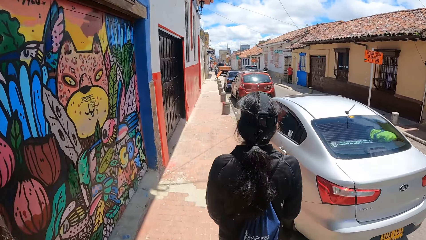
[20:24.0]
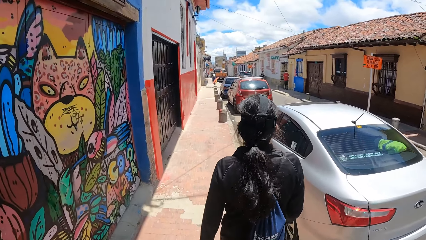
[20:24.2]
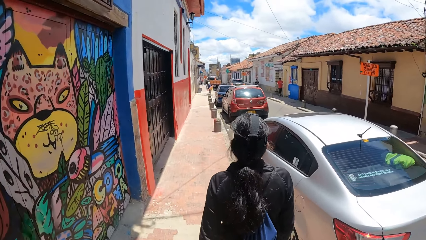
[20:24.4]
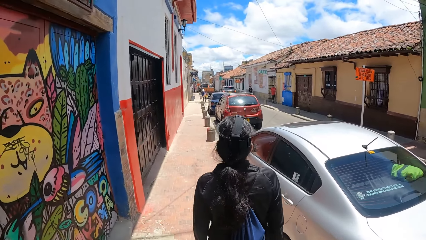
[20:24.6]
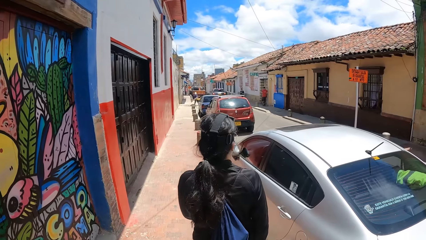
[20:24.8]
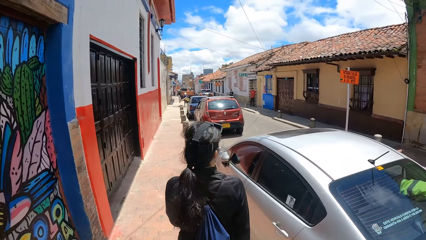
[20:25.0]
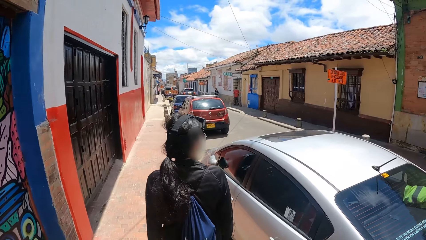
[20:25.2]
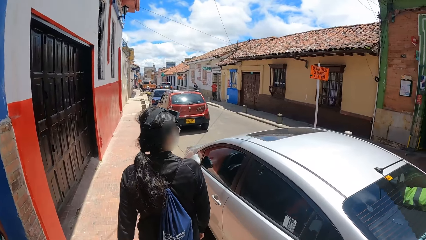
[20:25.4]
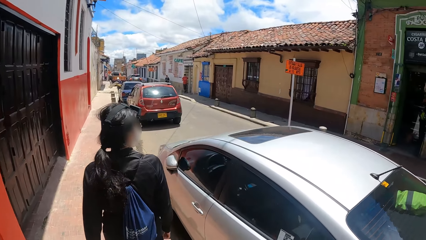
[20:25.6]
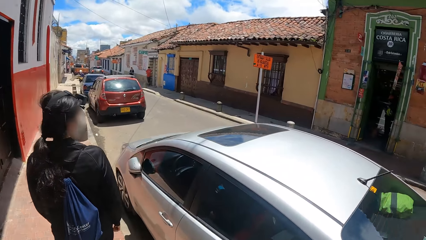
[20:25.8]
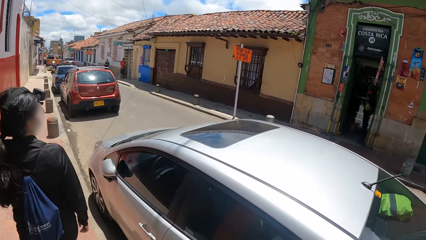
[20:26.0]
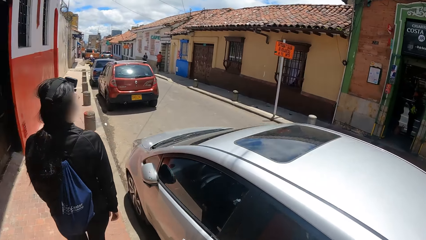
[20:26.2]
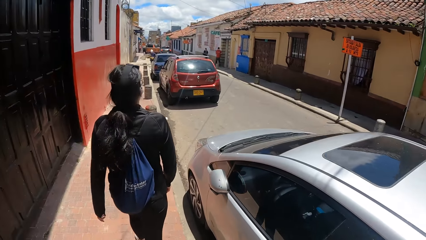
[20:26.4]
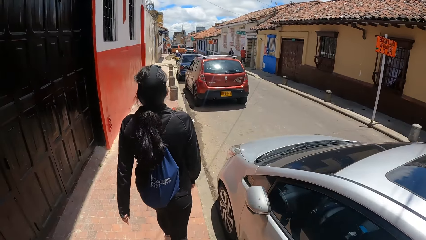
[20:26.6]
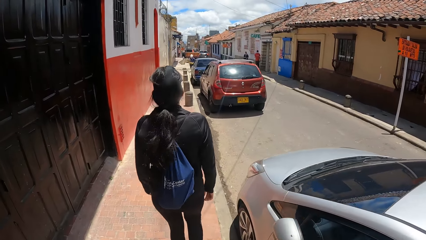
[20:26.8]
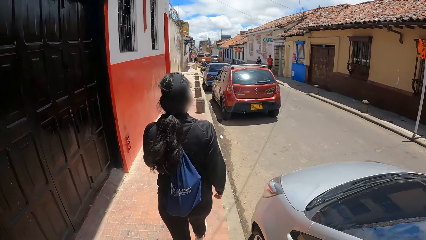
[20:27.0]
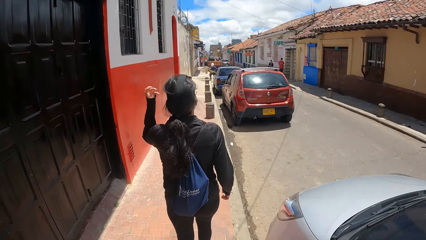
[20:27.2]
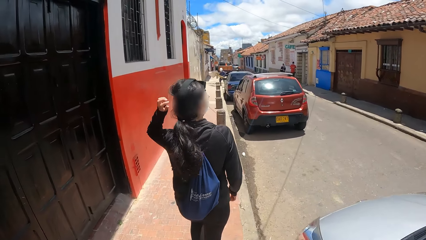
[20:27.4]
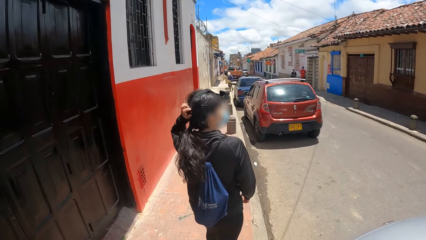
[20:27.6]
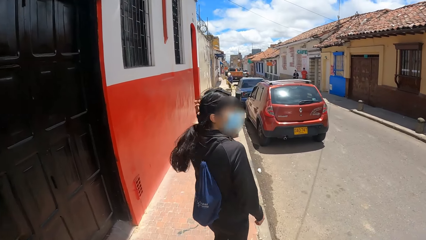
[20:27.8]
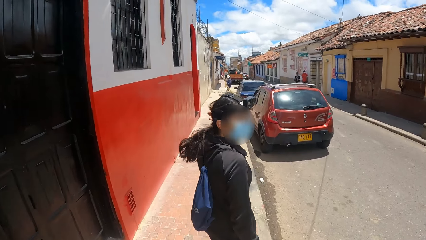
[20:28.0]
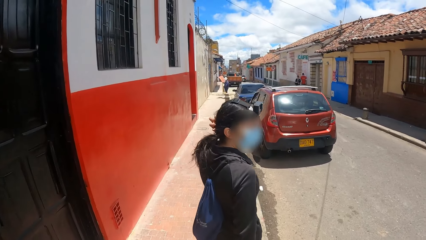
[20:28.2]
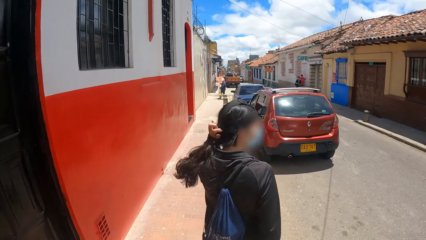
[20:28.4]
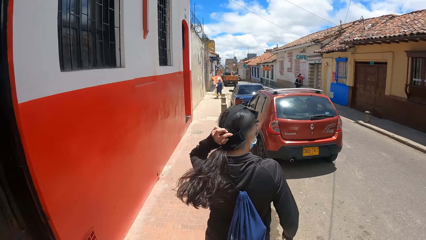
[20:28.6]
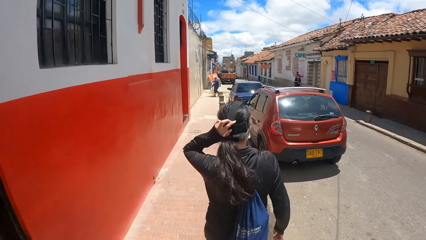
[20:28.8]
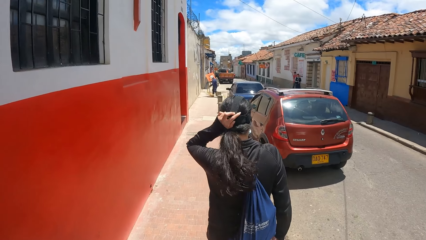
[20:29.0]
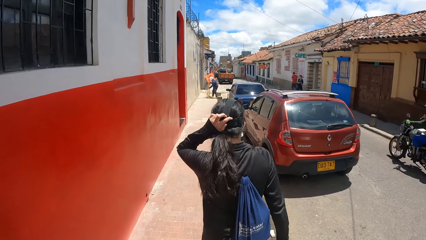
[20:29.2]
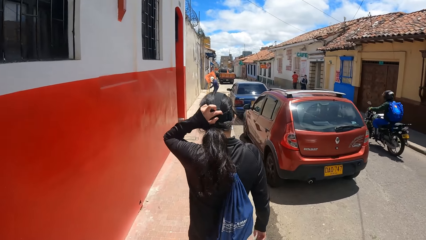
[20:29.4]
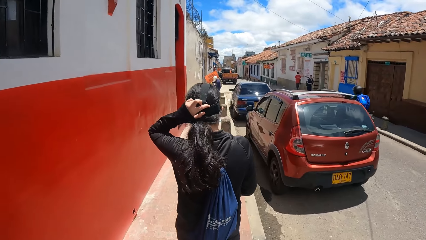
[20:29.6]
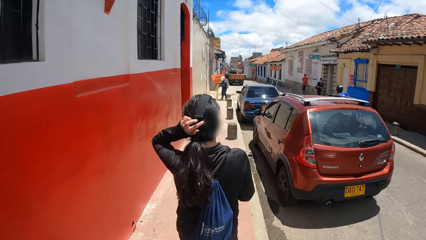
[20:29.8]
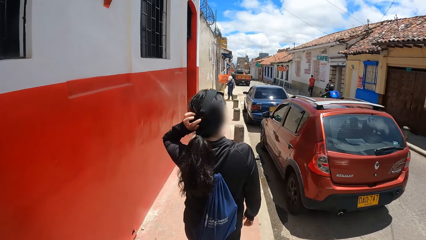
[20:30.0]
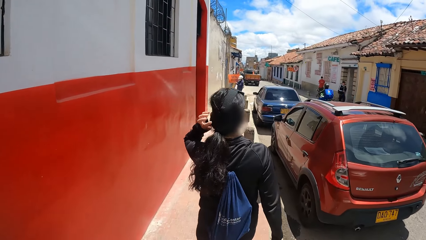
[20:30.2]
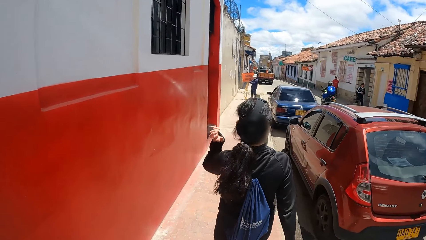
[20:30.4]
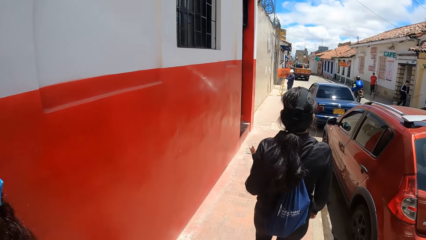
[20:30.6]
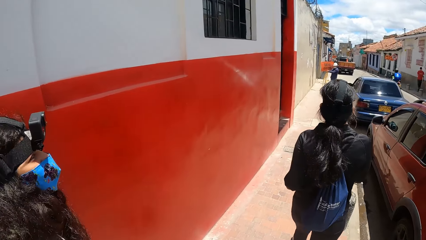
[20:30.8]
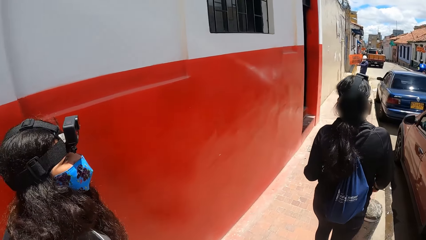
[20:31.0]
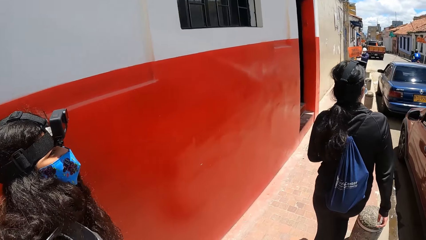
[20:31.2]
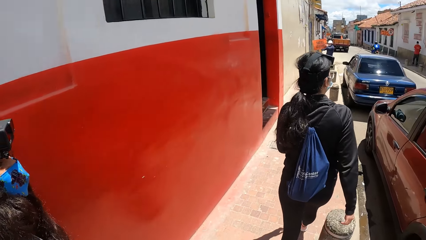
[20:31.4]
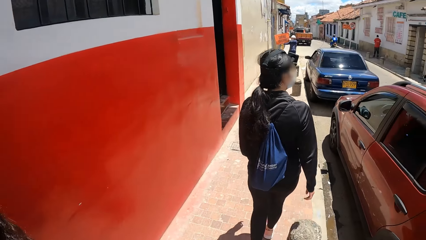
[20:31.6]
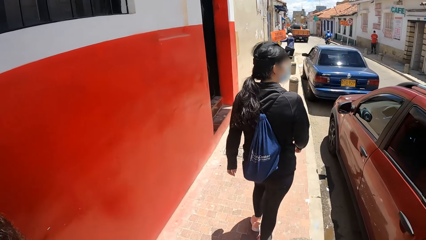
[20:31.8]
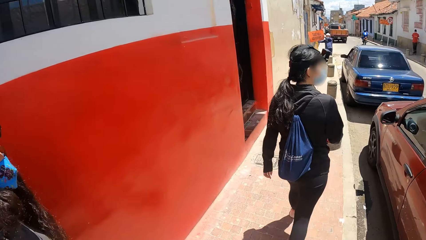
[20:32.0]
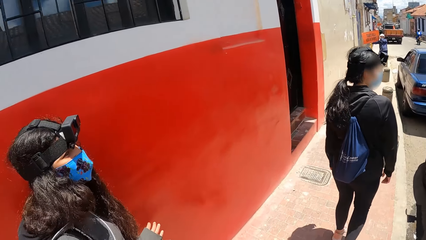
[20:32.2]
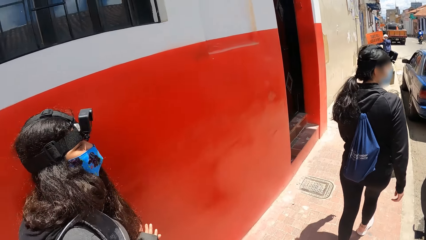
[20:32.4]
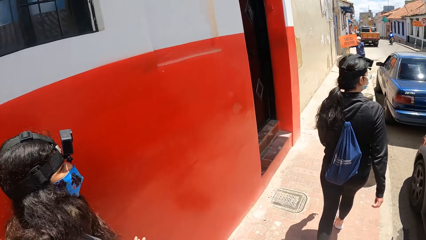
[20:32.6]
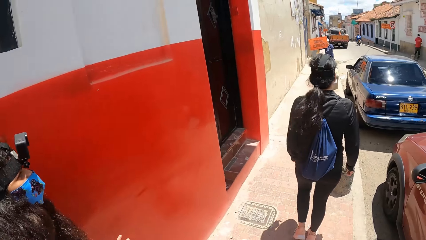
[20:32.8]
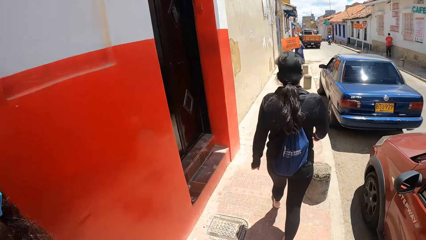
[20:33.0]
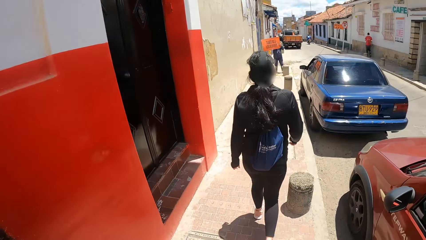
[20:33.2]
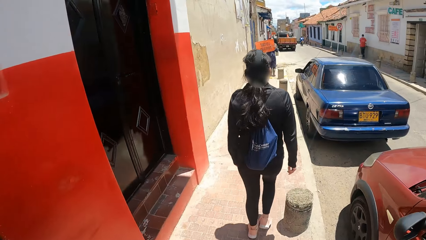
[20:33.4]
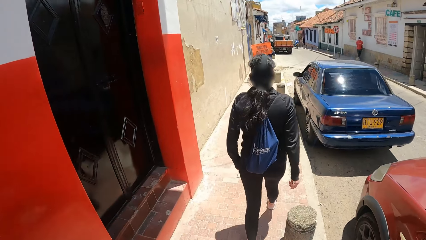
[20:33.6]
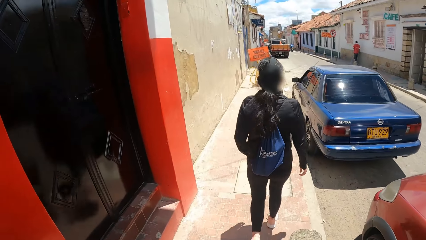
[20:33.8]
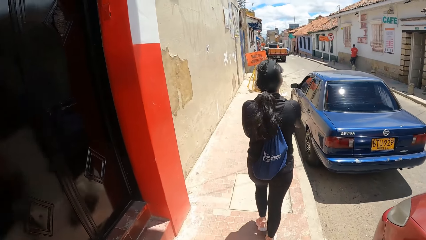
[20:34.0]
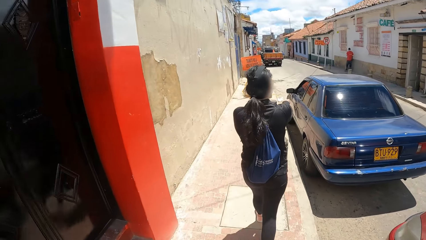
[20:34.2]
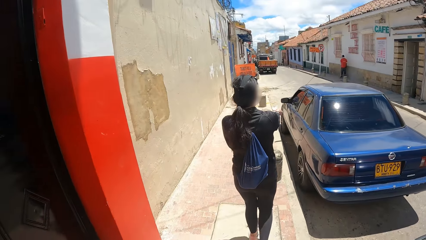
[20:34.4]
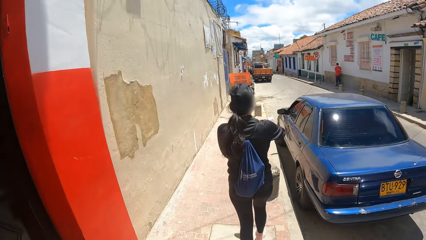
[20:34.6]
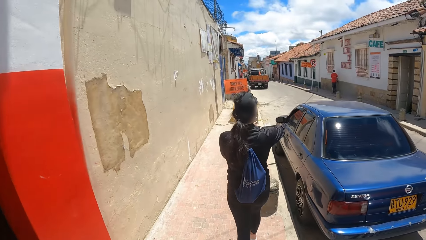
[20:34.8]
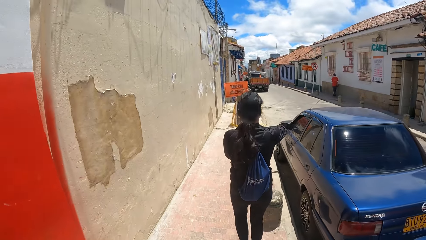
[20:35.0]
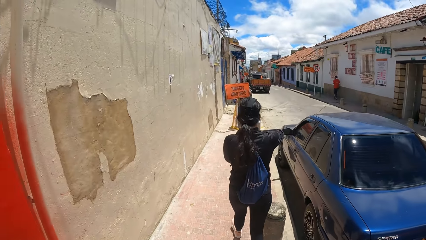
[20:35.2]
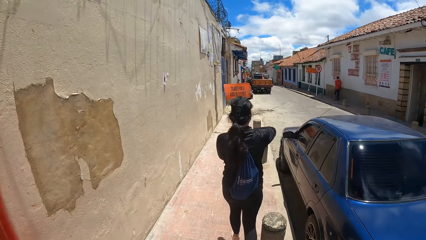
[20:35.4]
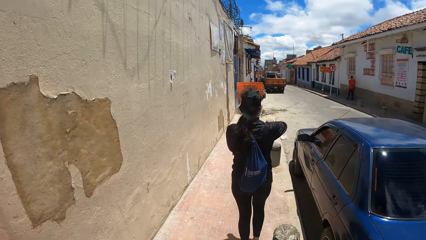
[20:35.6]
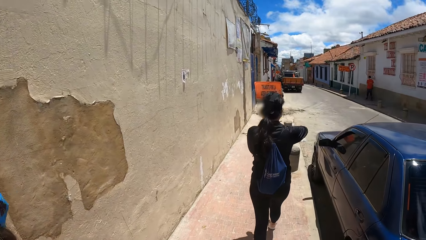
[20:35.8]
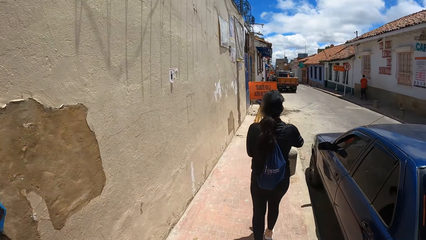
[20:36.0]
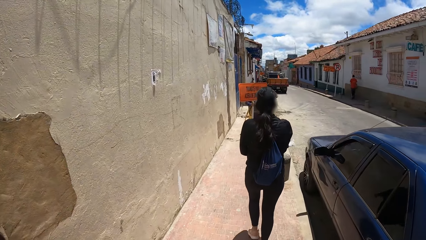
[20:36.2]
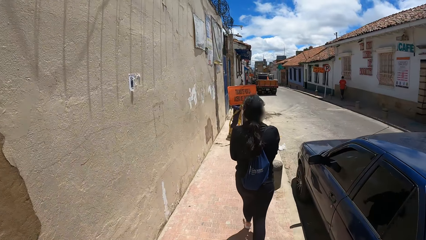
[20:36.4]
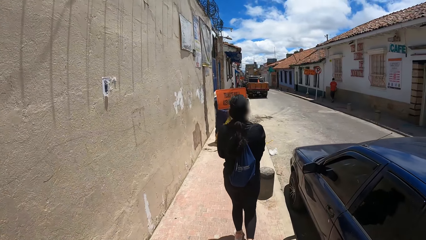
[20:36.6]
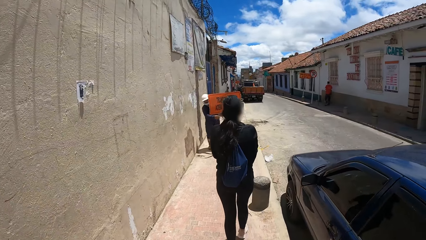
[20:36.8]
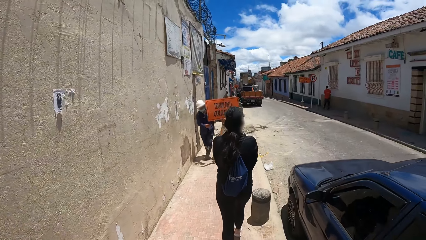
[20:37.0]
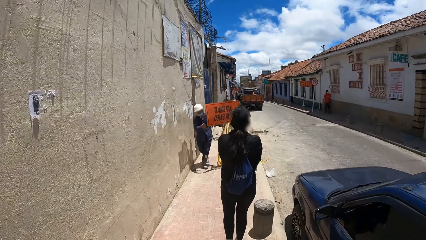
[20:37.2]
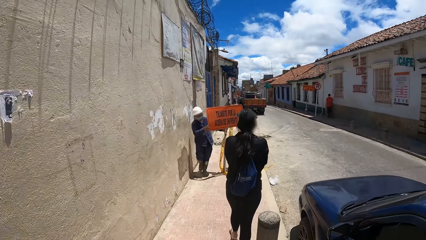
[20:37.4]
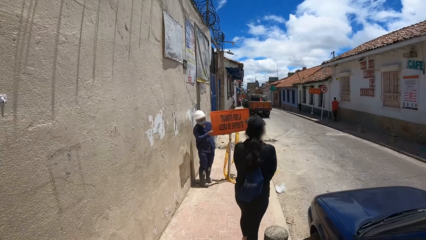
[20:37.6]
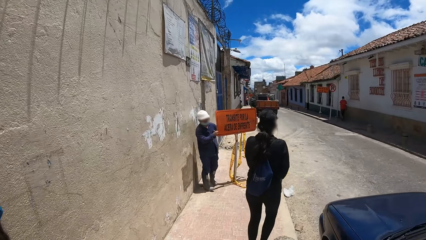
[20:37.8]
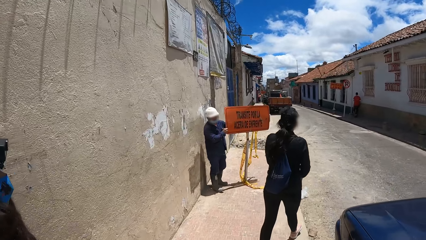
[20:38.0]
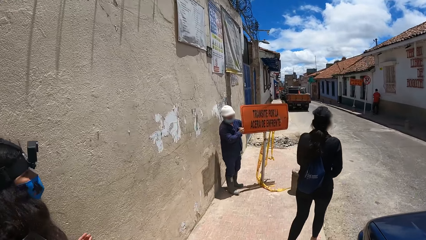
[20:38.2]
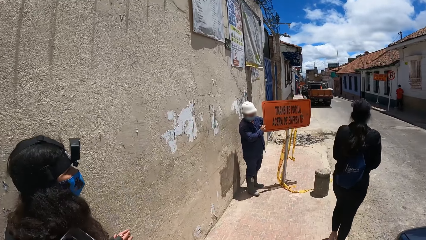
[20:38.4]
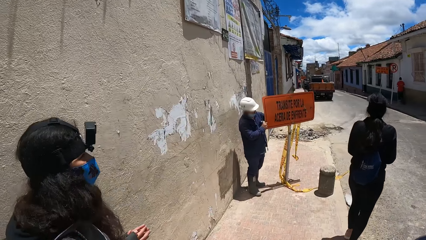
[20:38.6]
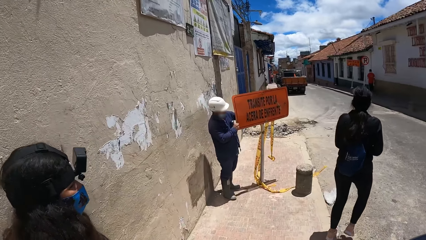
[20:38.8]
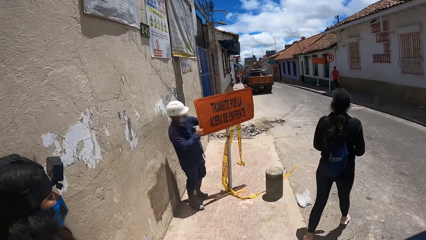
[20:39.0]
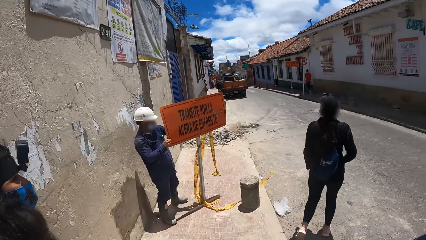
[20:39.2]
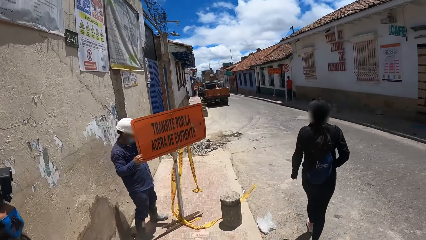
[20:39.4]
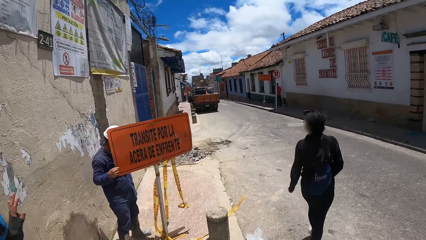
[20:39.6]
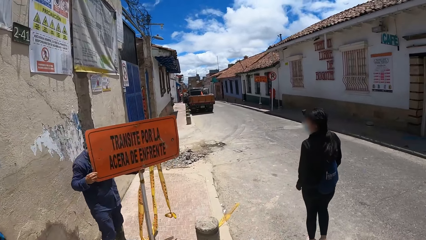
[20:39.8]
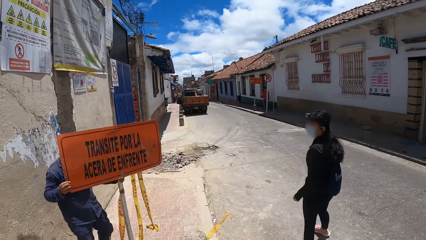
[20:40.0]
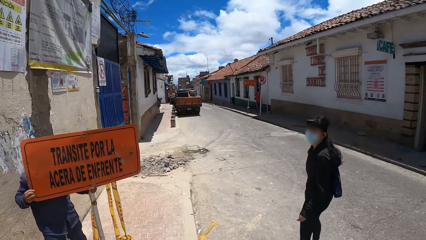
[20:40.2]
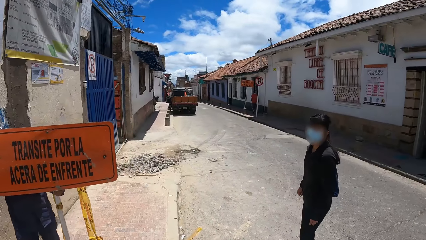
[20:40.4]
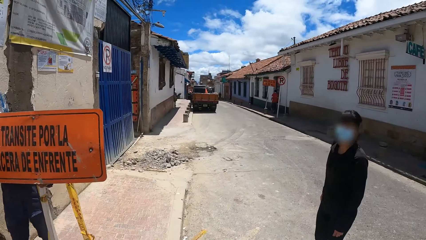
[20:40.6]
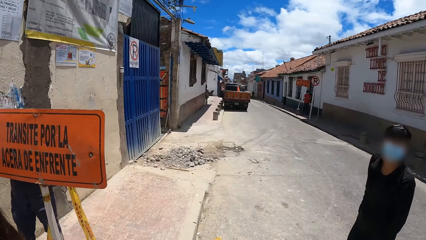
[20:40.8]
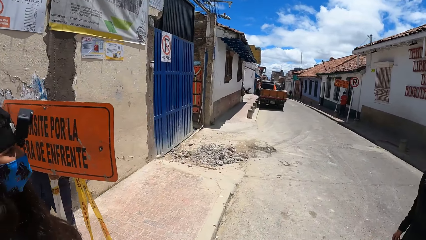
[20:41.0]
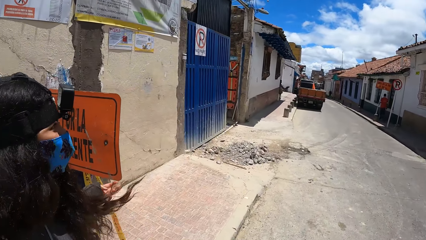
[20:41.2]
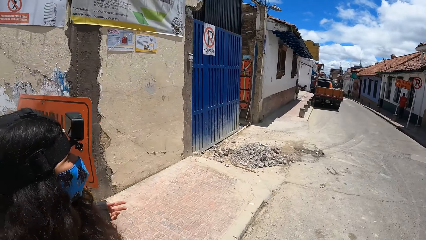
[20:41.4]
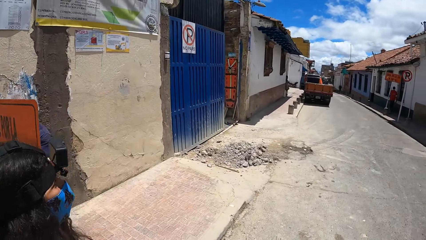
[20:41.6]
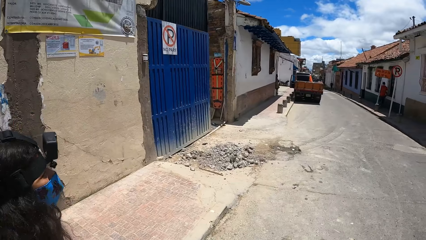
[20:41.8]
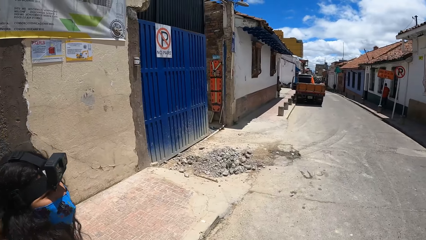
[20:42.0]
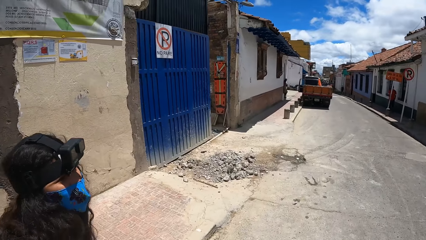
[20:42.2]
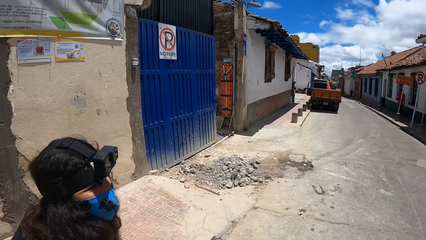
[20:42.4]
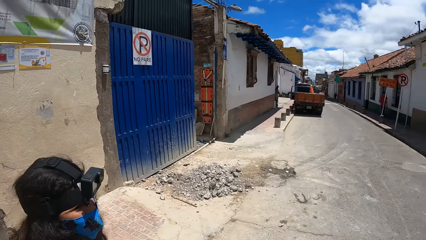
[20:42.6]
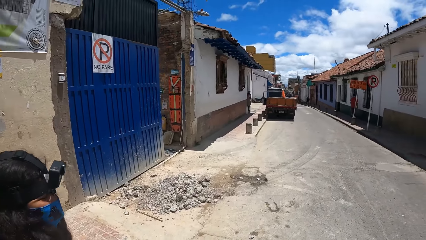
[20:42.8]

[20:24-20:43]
The camera wearer looks at a person on her left side. She walks forward. Another person looks at the camera wearer.
